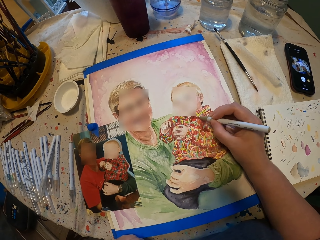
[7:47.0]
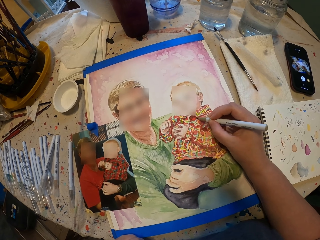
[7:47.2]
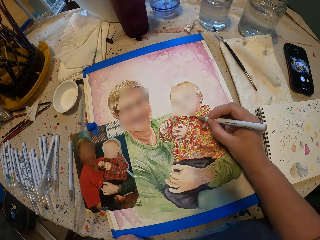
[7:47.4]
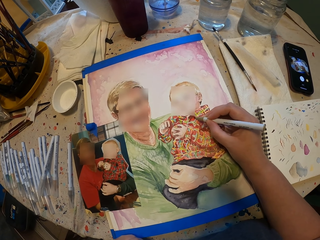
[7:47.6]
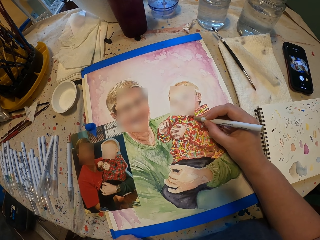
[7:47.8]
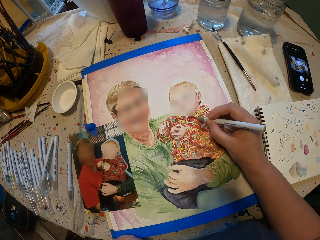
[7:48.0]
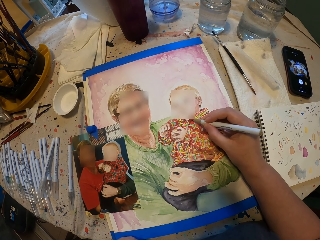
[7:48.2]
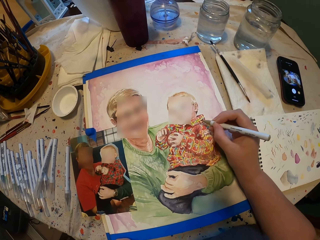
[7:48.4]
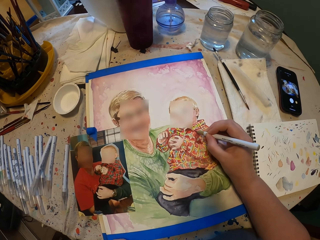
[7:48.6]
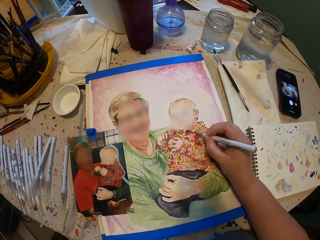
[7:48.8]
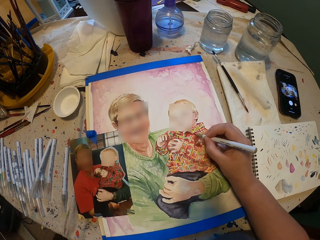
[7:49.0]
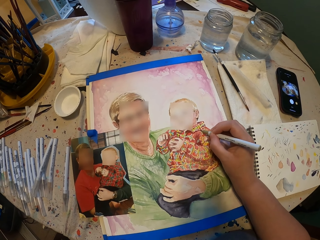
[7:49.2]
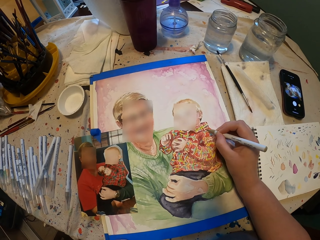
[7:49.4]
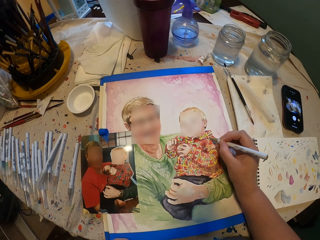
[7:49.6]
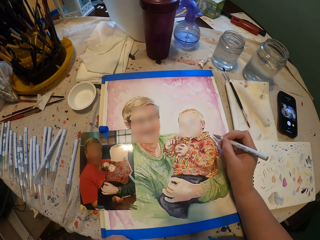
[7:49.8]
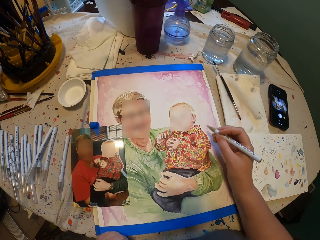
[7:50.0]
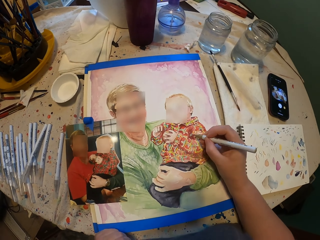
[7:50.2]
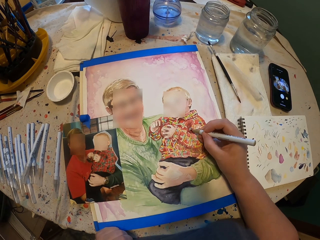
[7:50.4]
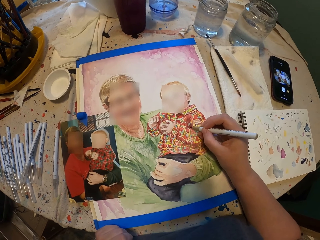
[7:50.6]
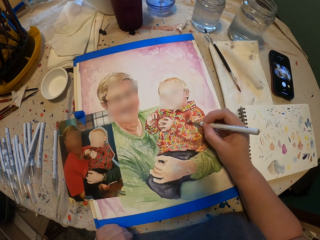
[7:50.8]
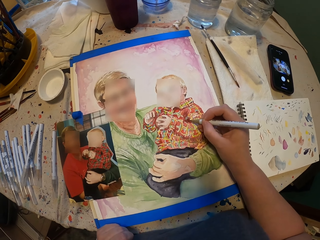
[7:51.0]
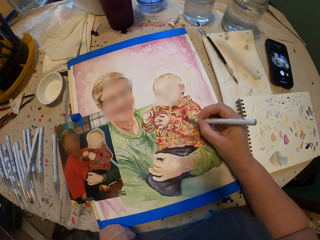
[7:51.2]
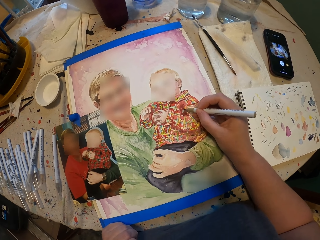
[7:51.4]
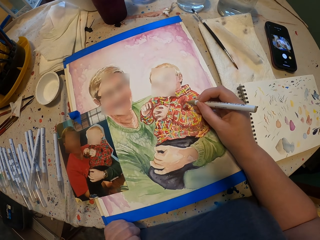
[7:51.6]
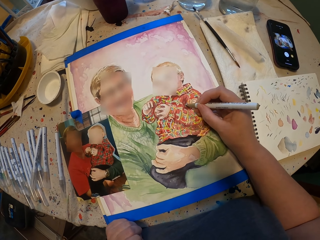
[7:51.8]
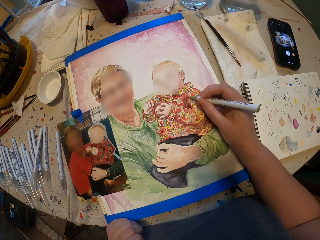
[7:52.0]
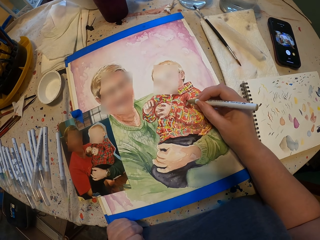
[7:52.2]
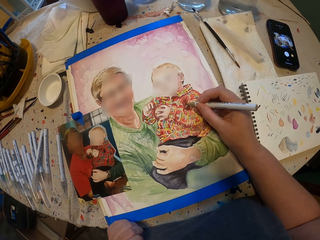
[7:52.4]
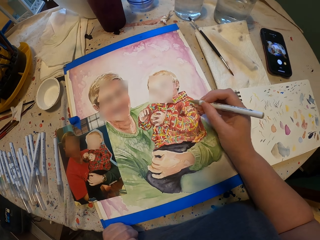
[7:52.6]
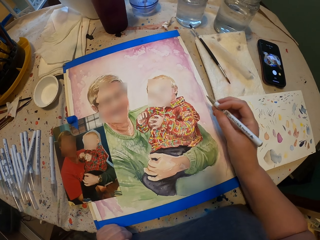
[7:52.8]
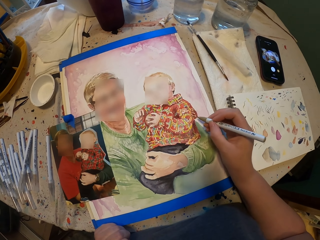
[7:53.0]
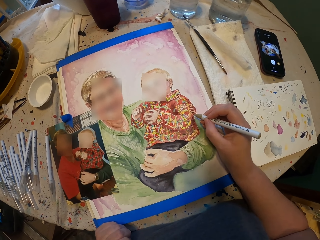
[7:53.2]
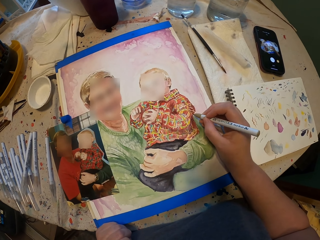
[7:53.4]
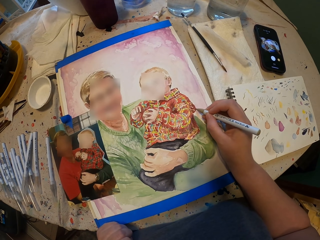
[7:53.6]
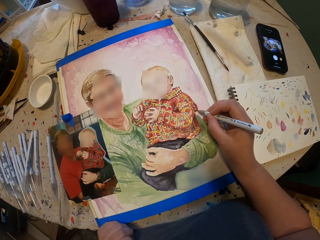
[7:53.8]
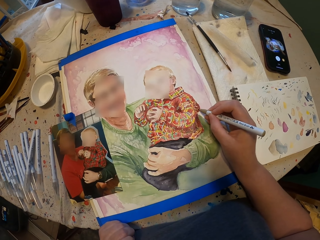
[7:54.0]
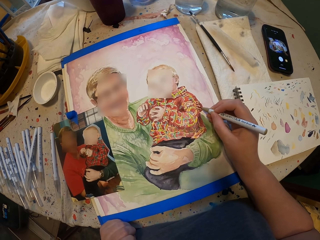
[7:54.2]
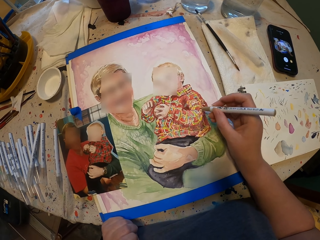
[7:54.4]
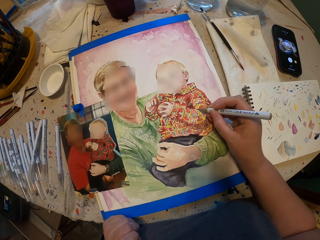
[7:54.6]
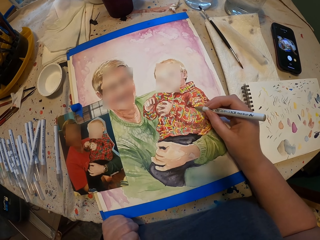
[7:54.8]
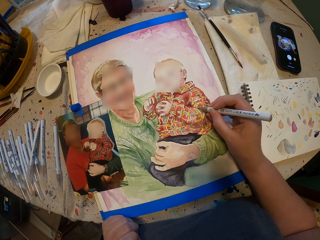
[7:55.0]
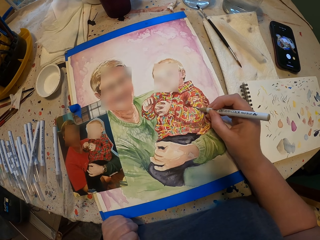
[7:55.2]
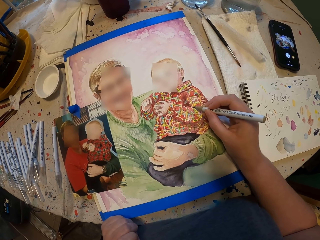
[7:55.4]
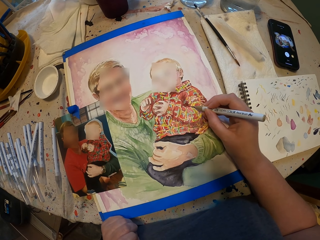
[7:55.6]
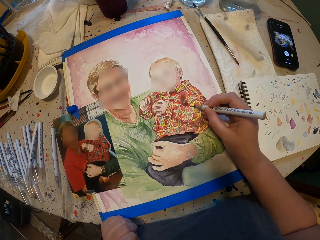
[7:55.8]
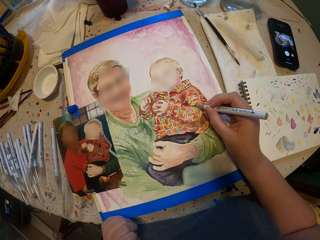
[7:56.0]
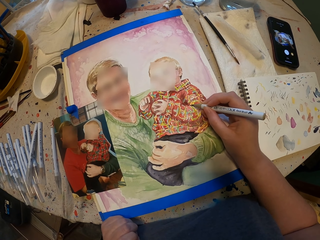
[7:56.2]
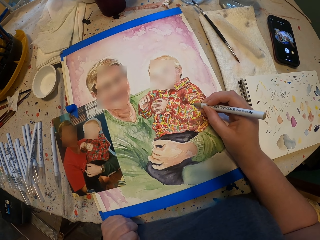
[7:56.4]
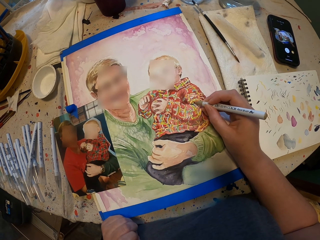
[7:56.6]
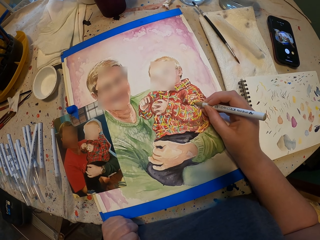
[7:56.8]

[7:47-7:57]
The camera wearer moves the hand with the pen. They paint the picture.

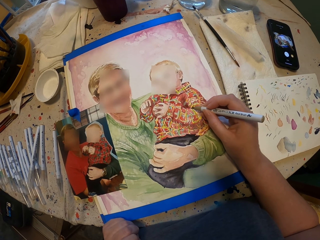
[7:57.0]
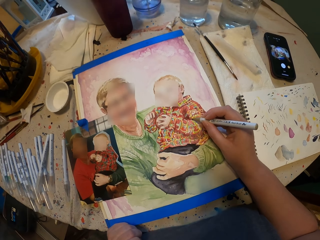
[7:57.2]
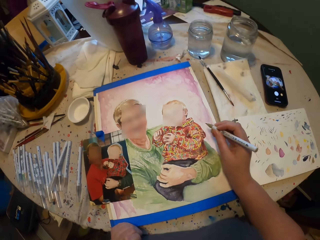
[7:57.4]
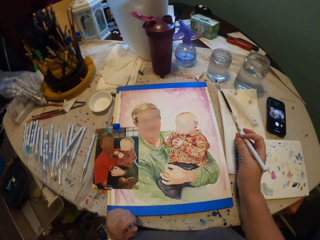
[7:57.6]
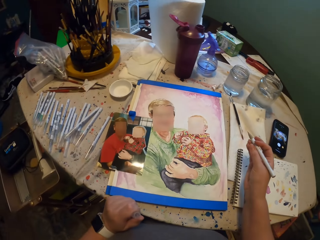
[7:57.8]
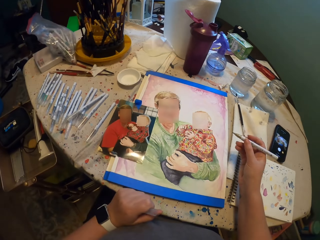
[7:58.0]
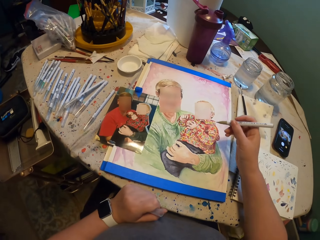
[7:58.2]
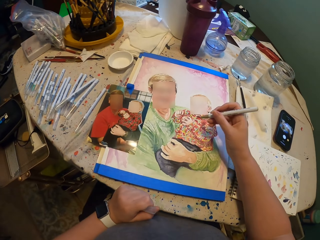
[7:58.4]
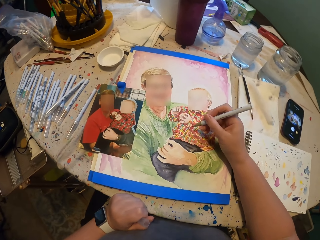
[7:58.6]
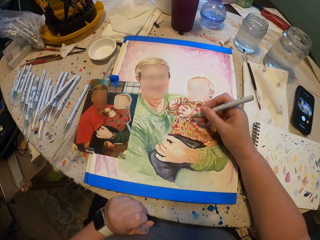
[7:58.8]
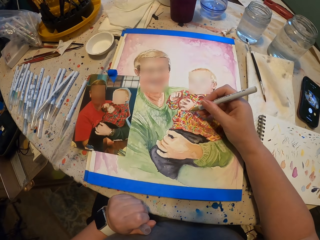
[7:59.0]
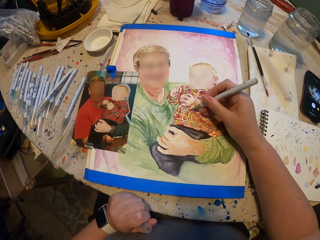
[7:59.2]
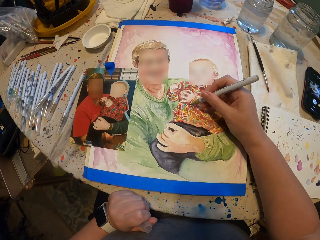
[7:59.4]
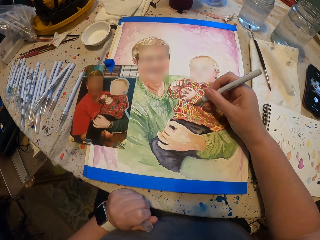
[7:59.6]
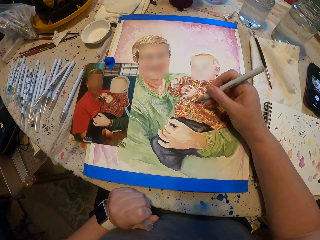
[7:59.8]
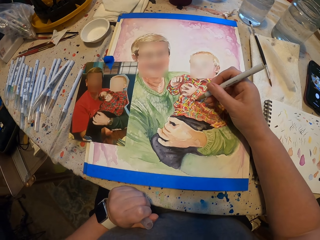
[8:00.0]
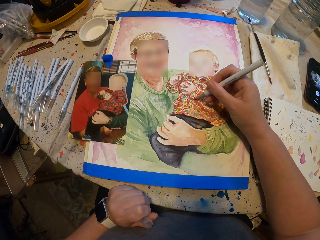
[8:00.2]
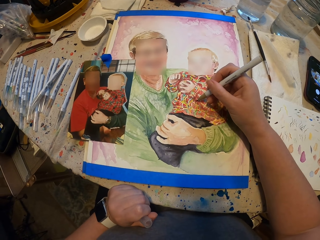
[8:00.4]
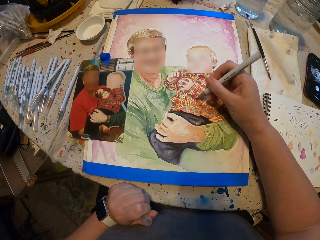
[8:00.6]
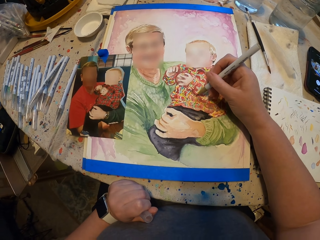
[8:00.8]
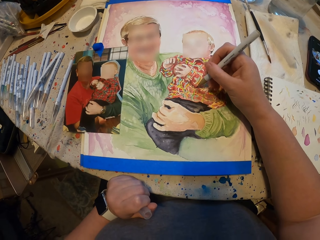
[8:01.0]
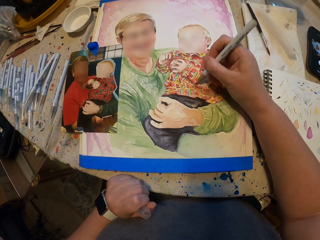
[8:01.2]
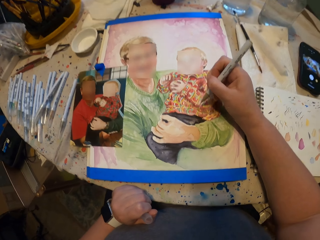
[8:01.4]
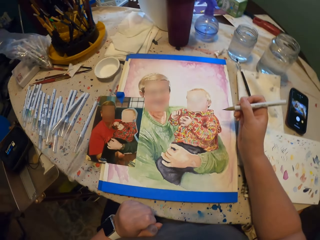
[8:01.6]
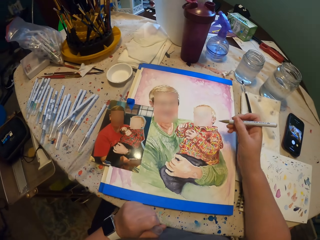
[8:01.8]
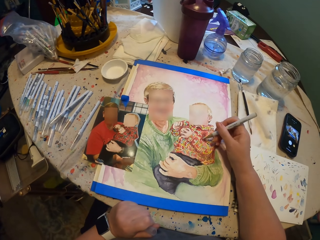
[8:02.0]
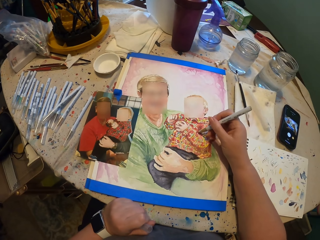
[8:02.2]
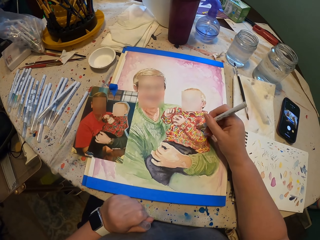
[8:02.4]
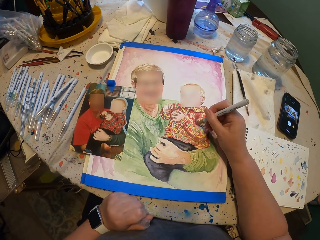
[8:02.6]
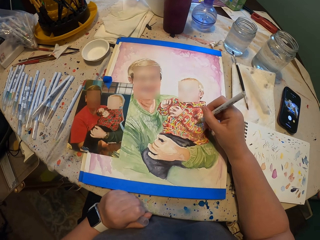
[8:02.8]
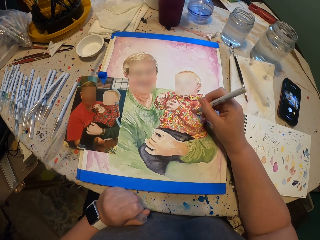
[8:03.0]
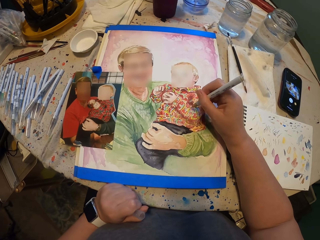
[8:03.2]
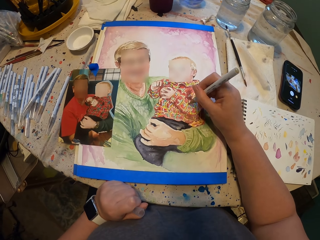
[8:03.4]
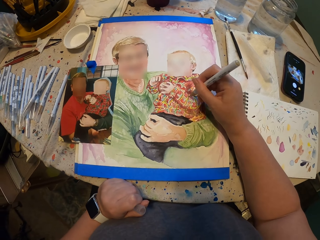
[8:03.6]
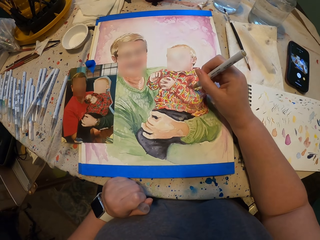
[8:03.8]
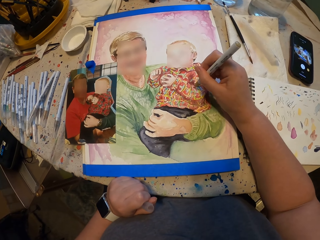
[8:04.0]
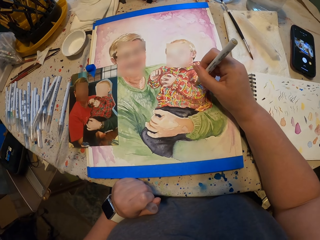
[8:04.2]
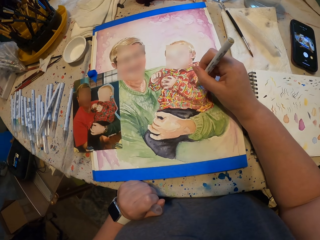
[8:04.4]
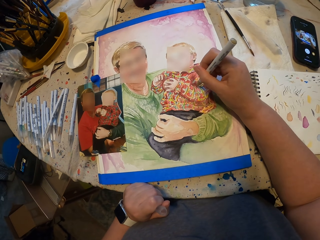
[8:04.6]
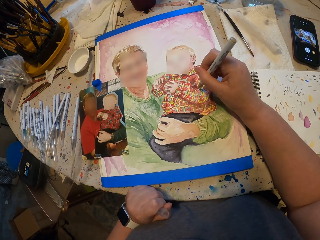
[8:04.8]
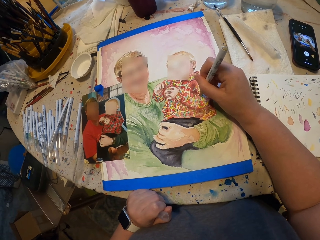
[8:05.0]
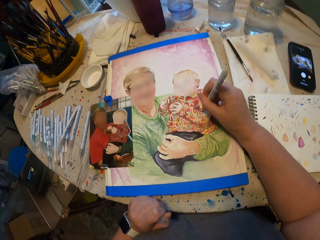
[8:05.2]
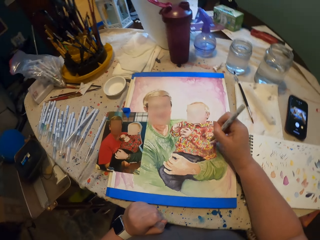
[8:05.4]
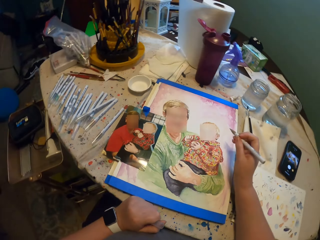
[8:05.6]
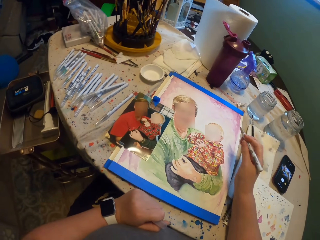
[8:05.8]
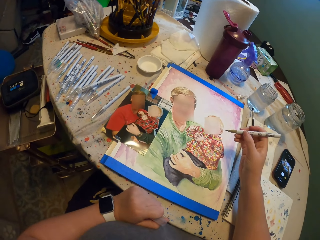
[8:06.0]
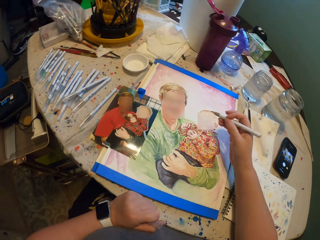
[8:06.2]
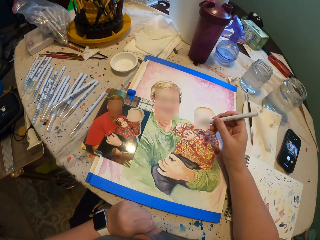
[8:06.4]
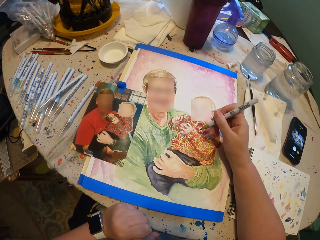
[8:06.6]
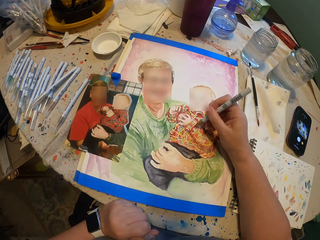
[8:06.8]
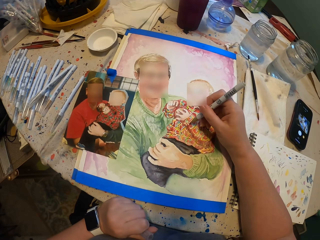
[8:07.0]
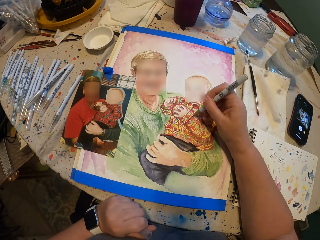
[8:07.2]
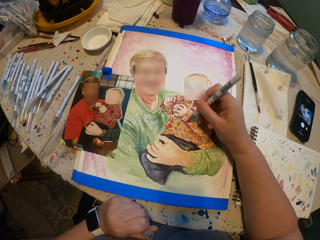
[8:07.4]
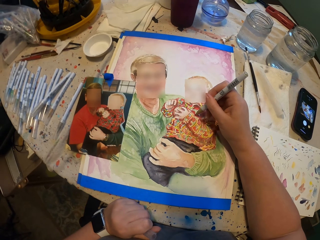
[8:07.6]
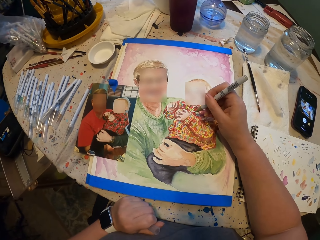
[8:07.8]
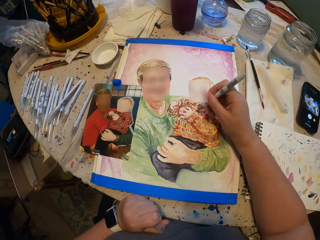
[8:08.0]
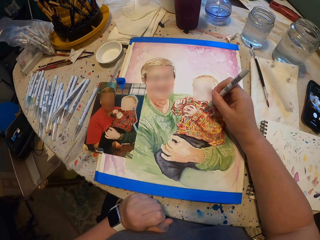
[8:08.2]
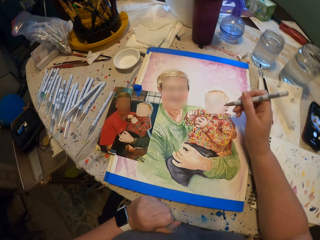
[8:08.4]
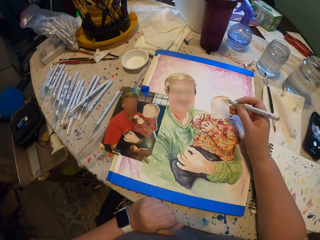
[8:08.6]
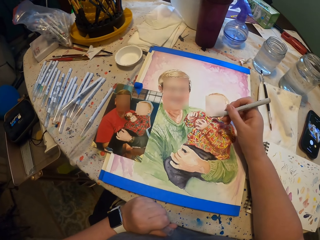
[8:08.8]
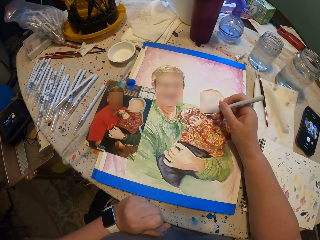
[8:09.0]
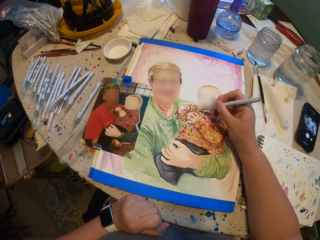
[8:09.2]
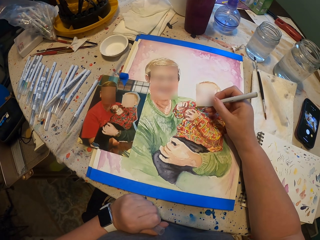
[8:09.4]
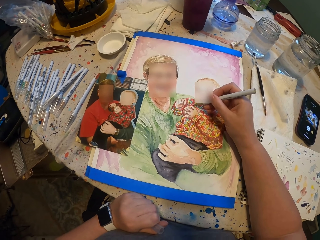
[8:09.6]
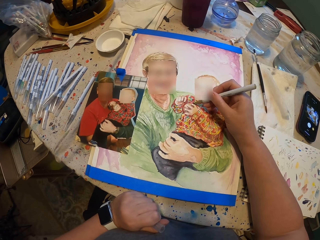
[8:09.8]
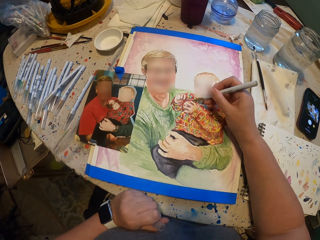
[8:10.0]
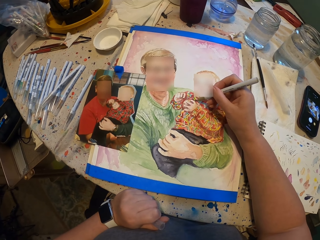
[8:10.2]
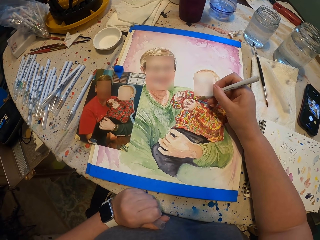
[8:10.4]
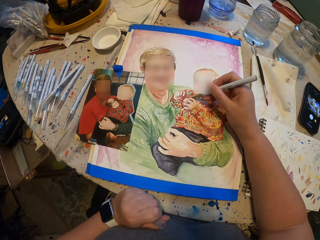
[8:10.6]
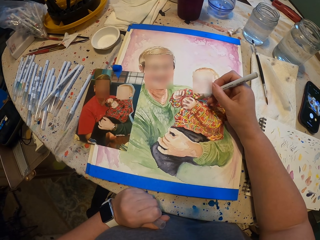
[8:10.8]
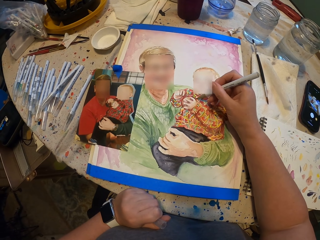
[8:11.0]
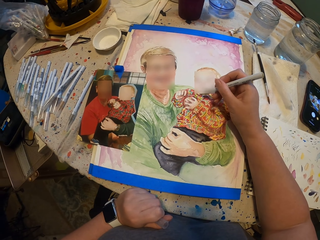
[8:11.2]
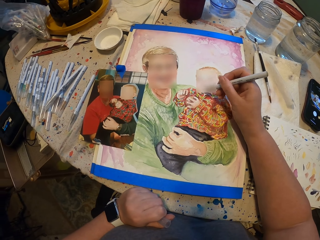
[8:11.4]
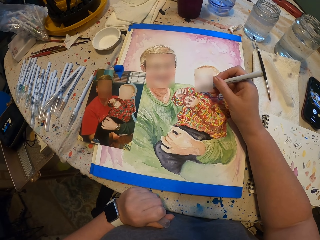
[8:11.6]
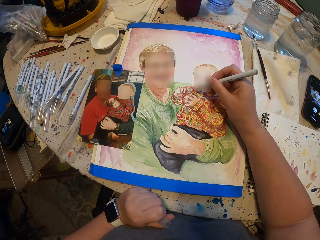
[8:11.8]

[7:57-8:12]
The camera wearer moves the hand with the pen. They paint the picture. They move the hand with the pen. They paint the picture. They move the hand with the pen. They paint the picture.
